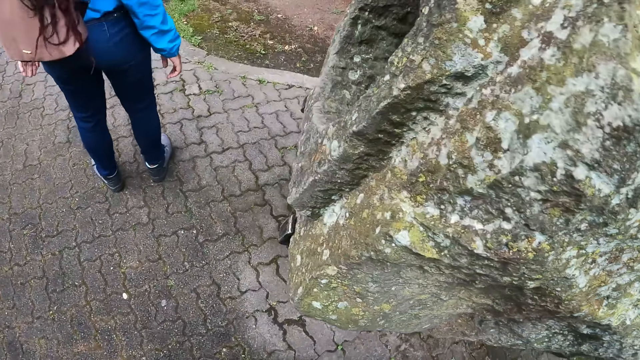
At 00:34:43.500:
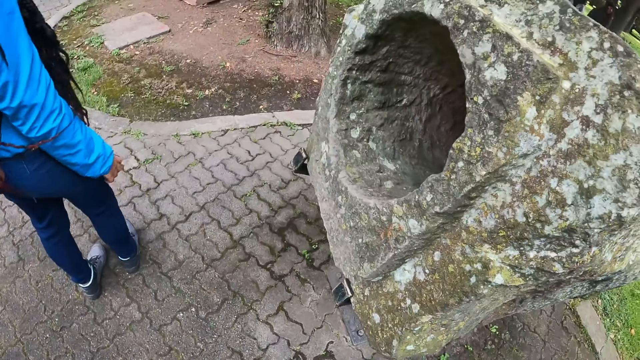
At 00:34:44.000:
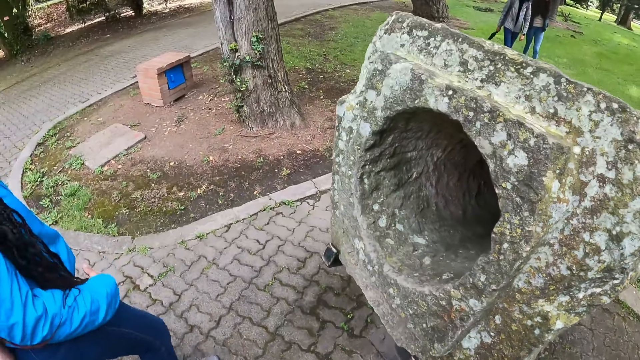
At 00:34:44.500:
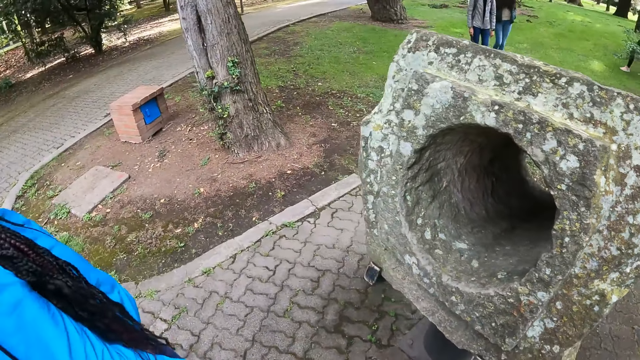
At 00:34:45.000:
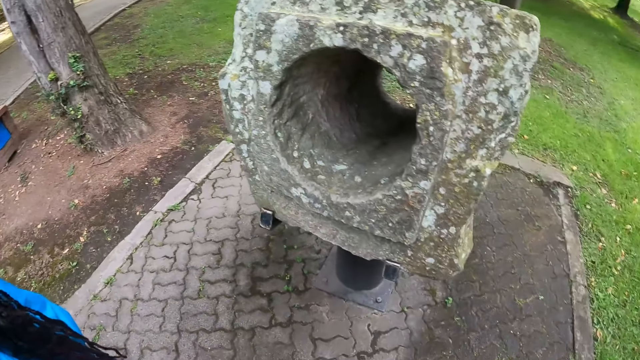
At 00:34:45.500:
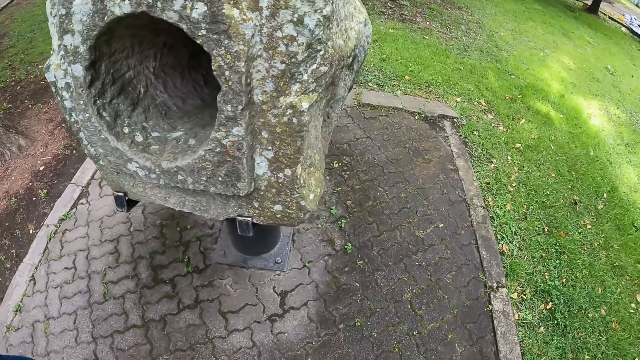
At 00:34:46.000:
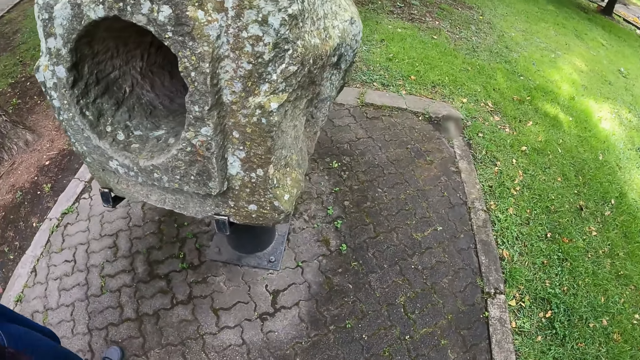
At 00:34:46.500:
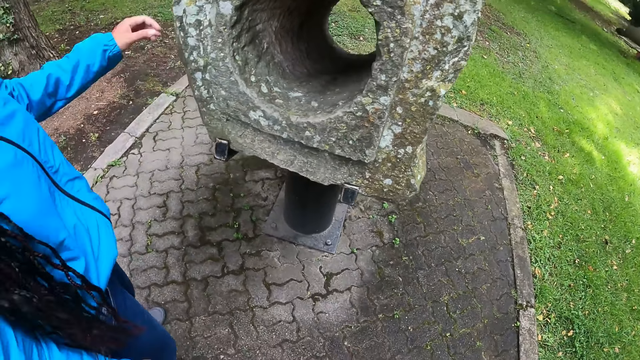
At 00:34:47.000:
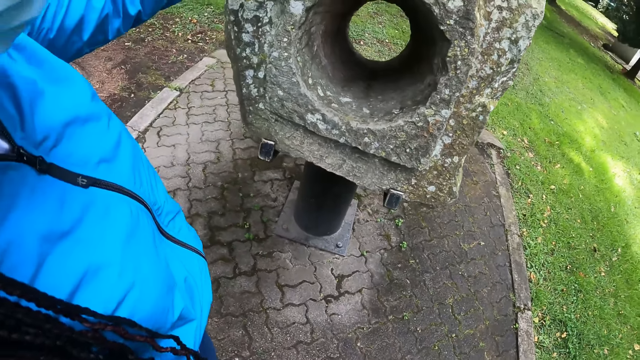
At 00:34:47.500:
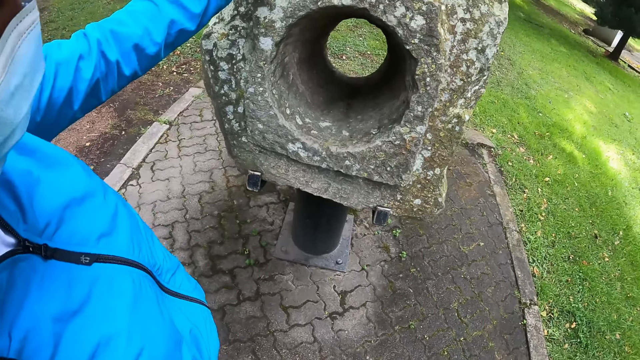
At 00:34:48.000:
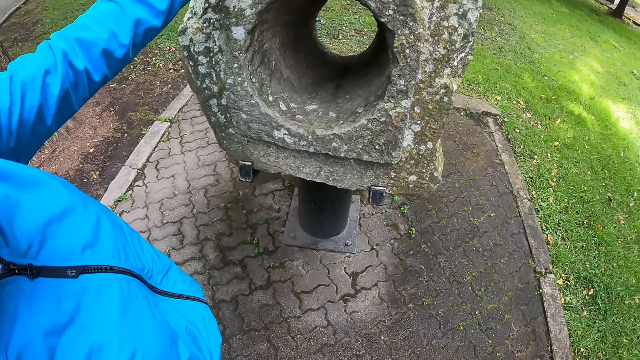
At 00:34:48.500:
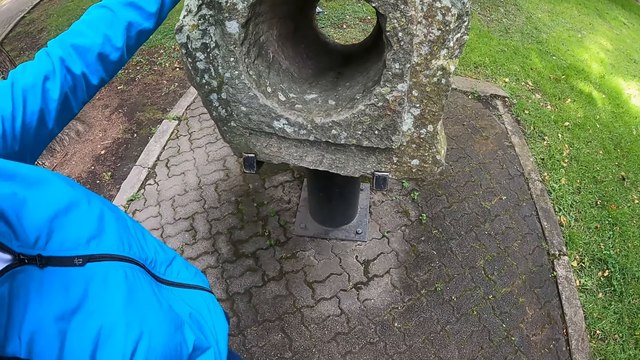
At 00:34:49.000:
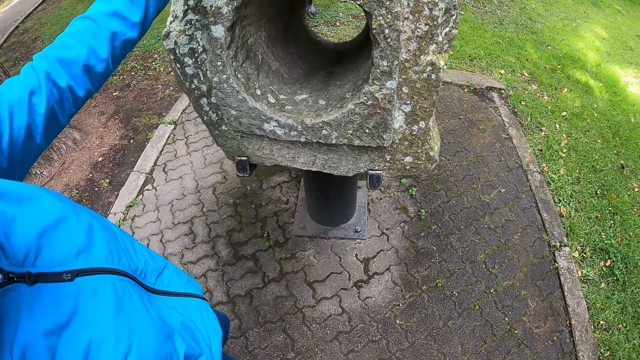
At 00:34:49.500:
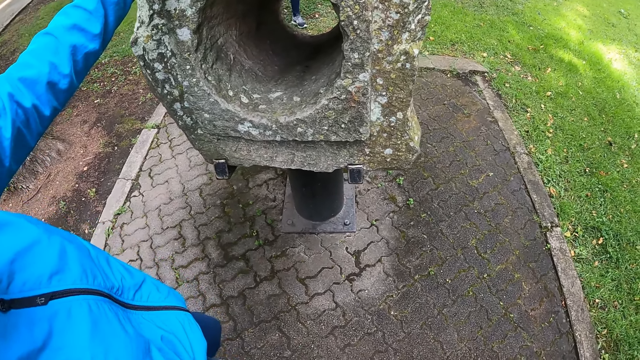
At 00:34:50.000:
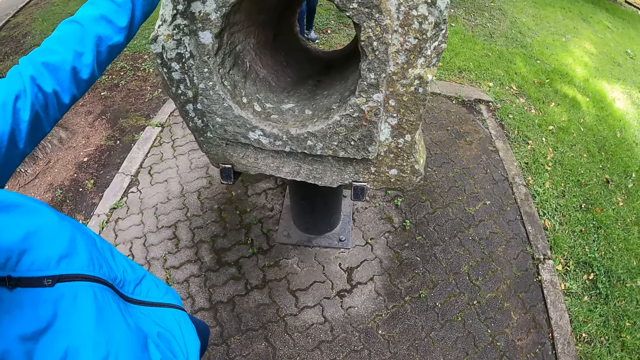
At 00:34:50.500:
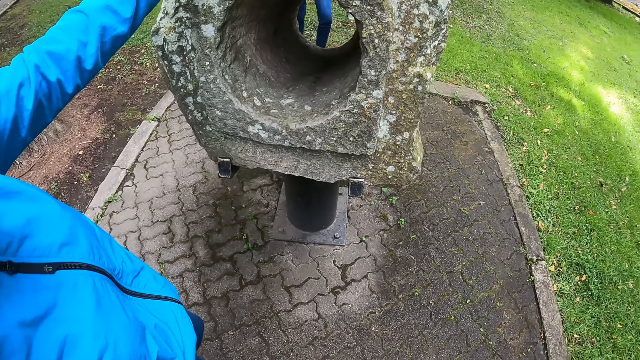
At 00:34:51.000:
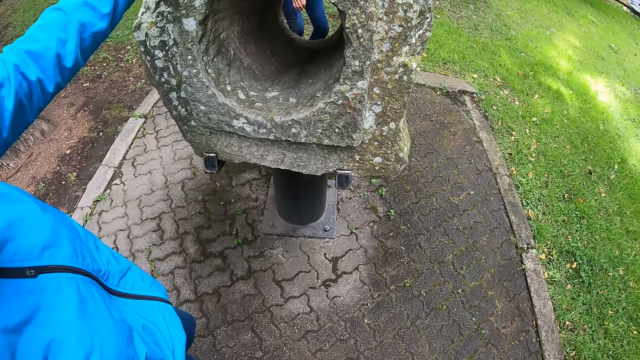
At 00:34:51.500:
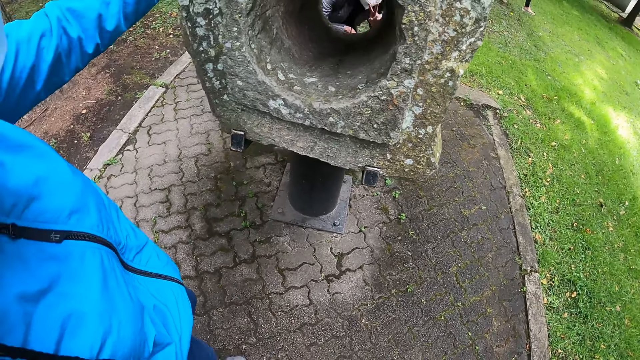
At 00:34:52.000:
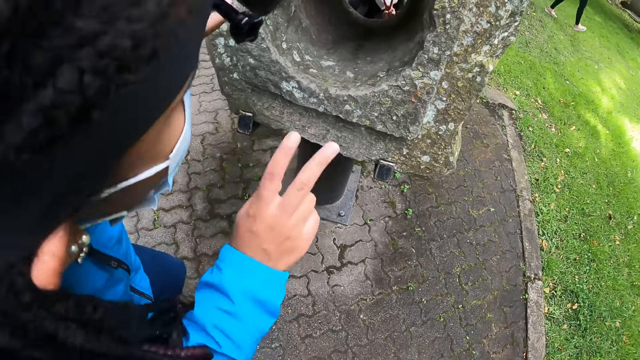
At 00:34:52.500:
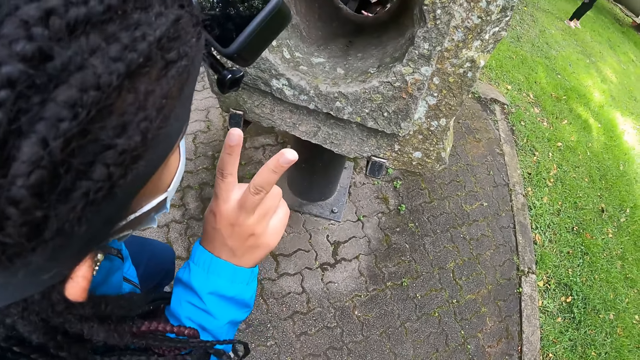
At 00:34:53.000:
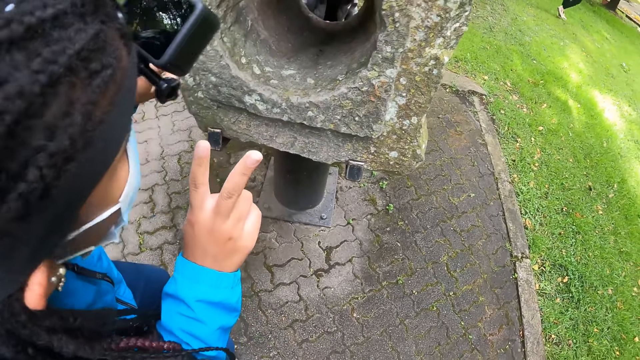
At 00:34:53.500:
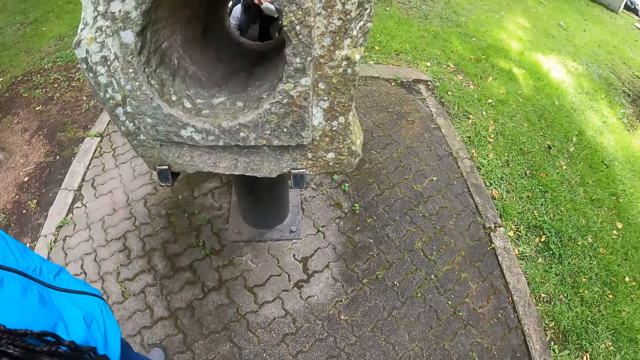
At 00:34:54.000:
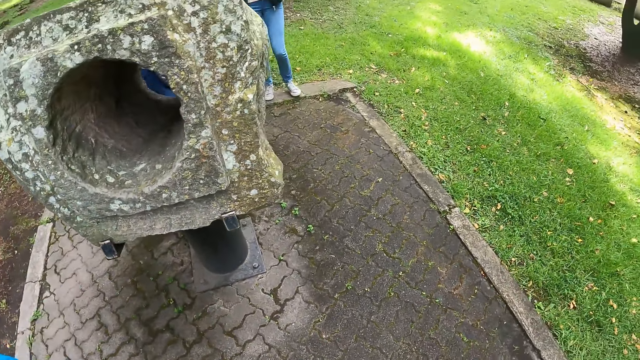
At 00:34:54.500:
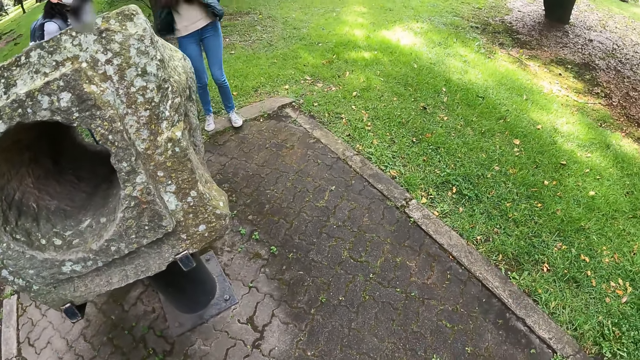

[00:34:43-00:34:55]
The camera wearer looks at the stone monument. A woman places her left hand on the rock.

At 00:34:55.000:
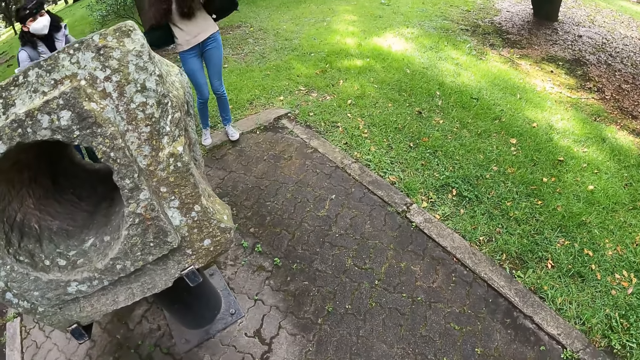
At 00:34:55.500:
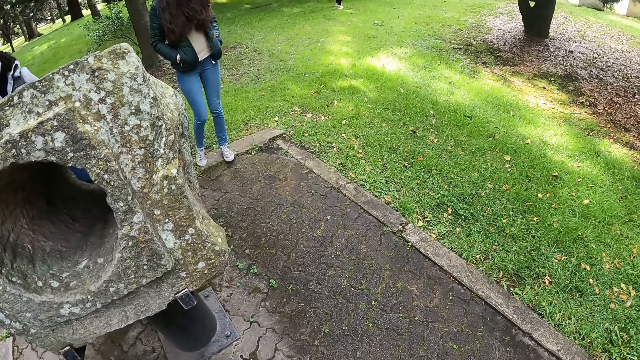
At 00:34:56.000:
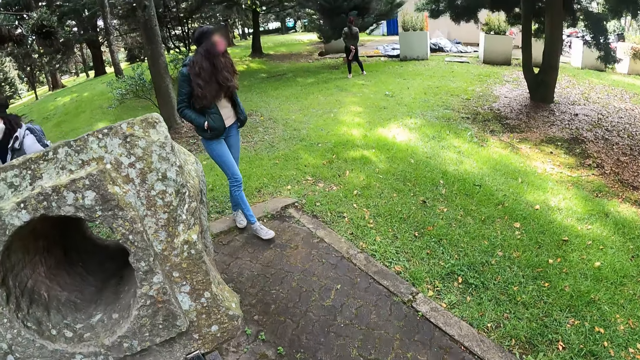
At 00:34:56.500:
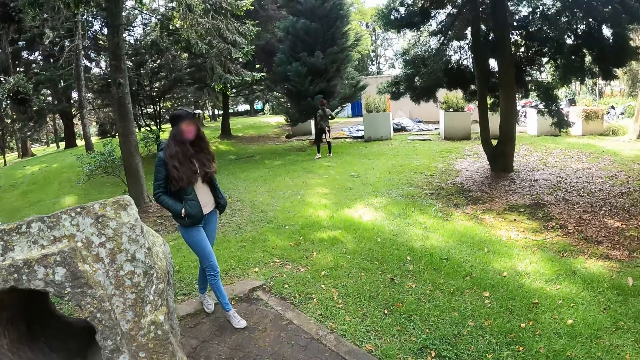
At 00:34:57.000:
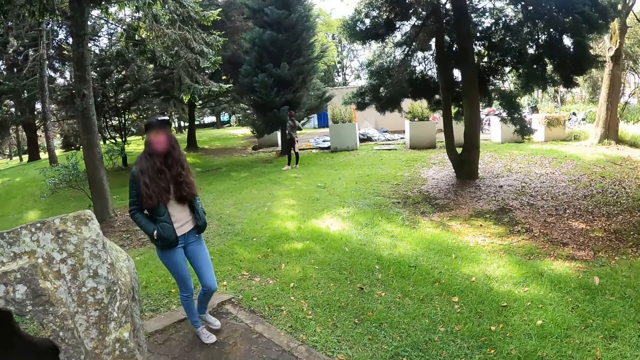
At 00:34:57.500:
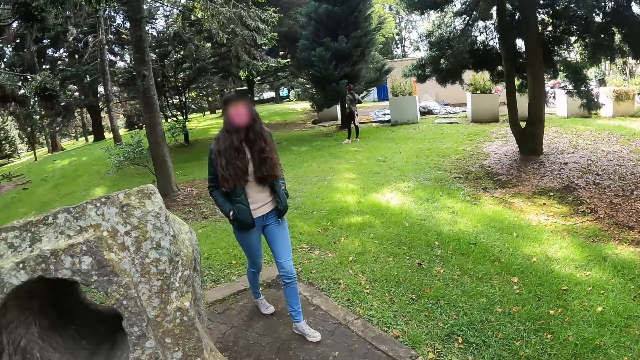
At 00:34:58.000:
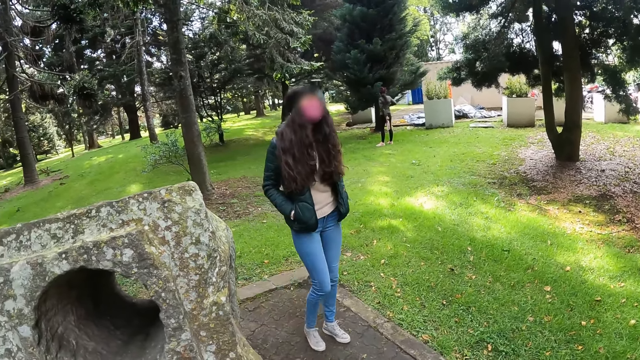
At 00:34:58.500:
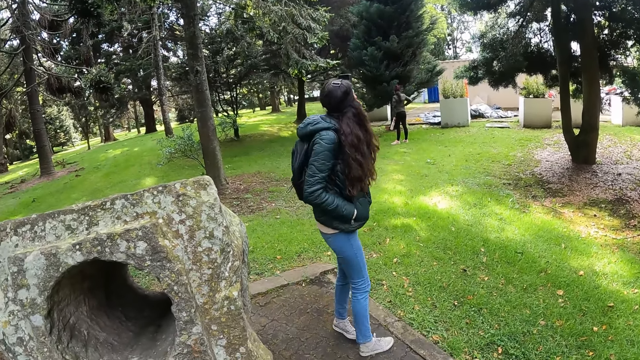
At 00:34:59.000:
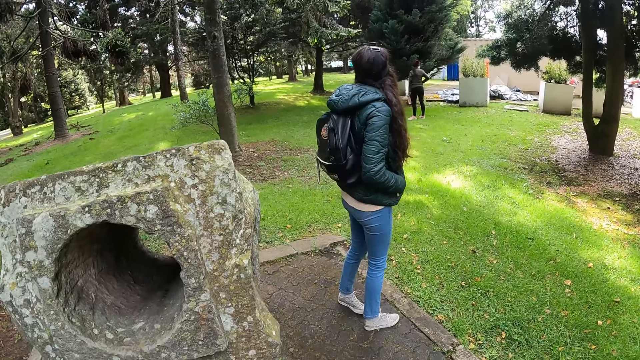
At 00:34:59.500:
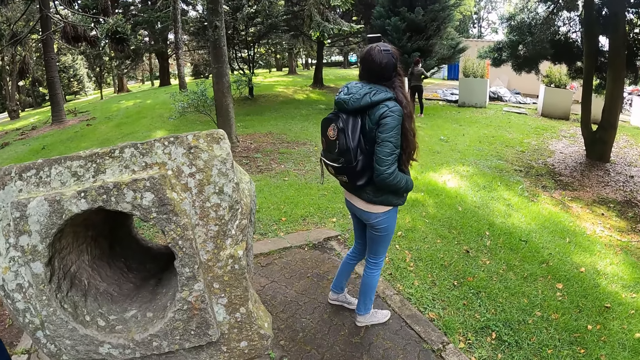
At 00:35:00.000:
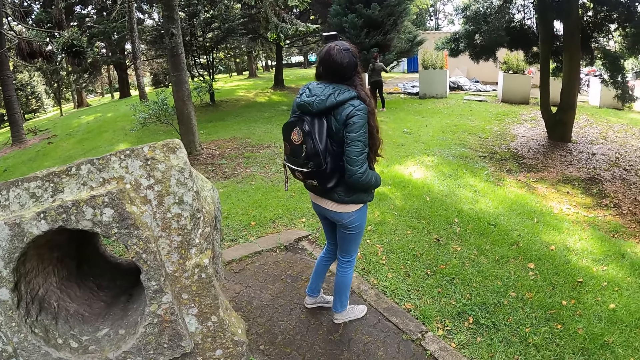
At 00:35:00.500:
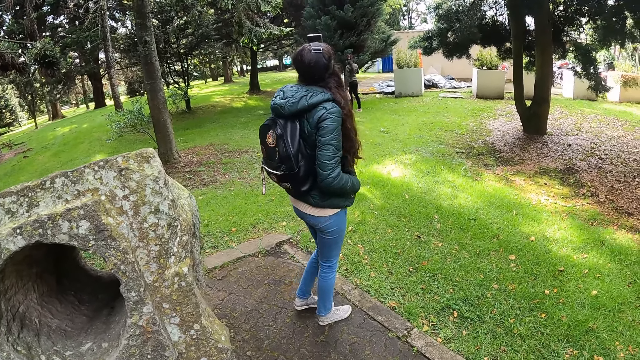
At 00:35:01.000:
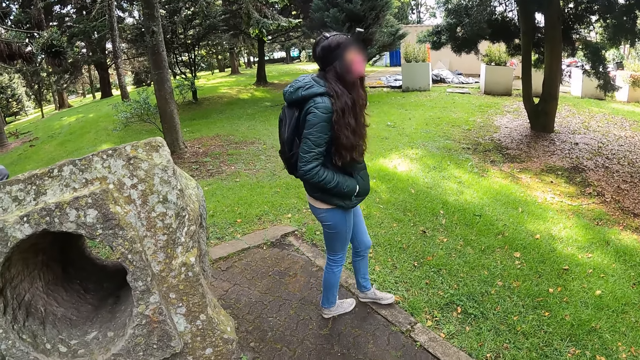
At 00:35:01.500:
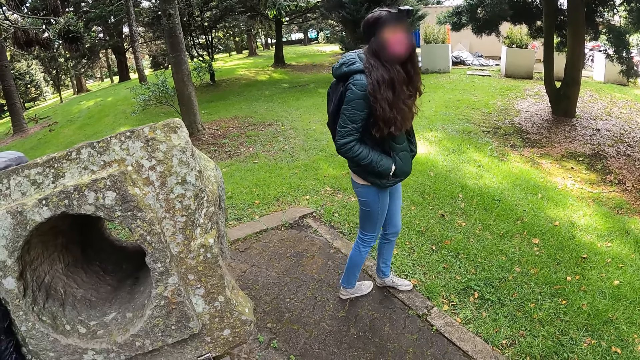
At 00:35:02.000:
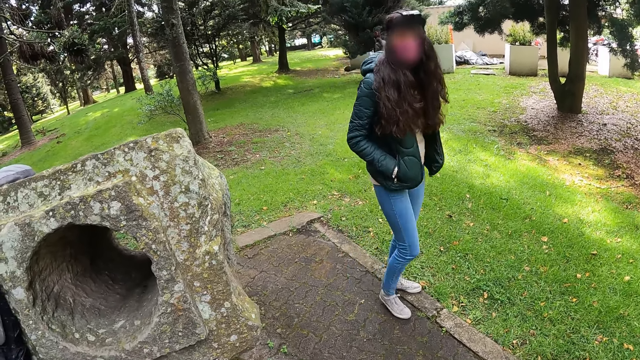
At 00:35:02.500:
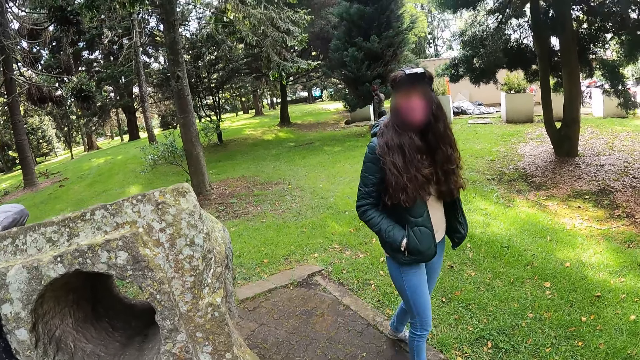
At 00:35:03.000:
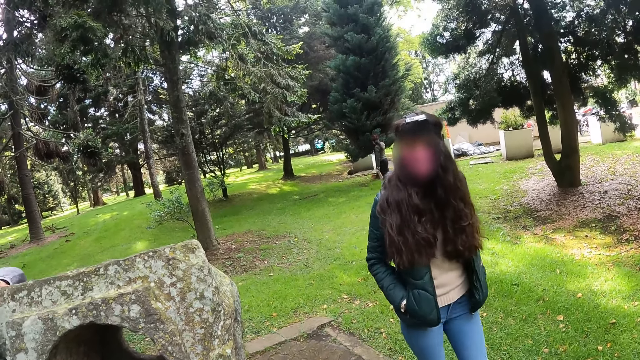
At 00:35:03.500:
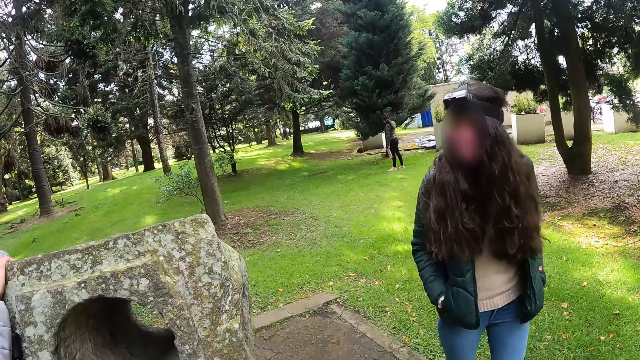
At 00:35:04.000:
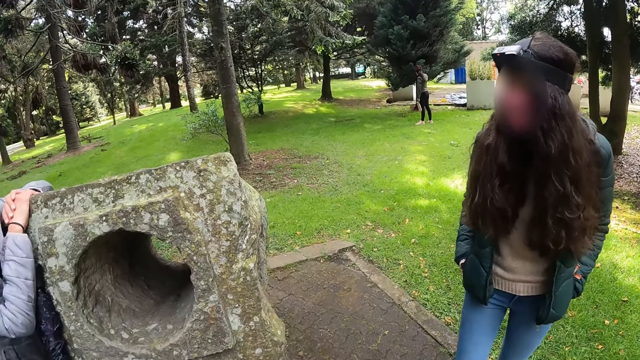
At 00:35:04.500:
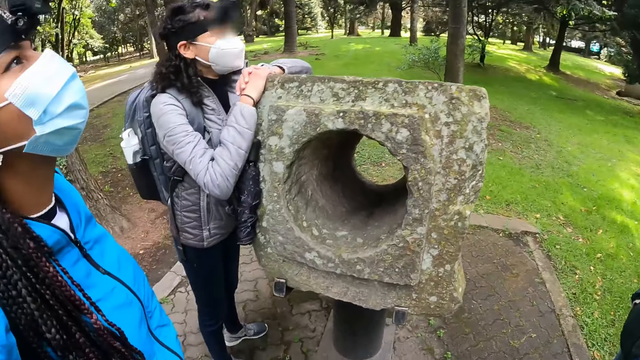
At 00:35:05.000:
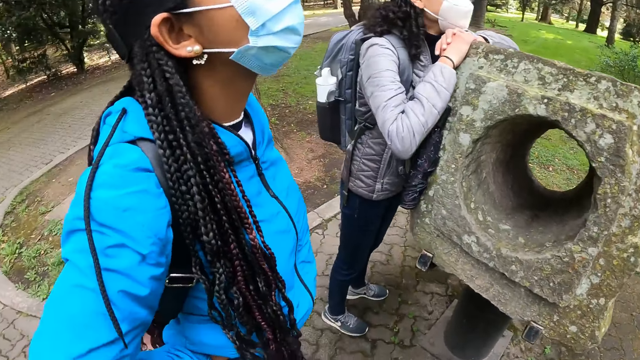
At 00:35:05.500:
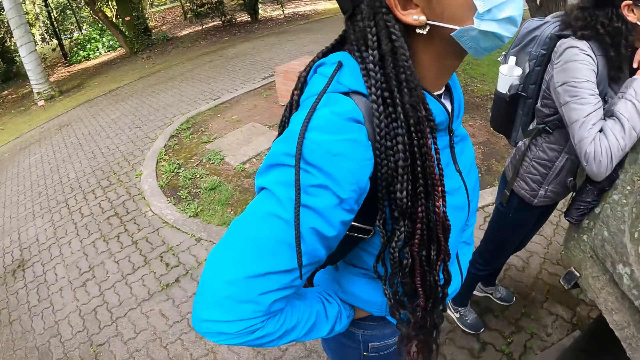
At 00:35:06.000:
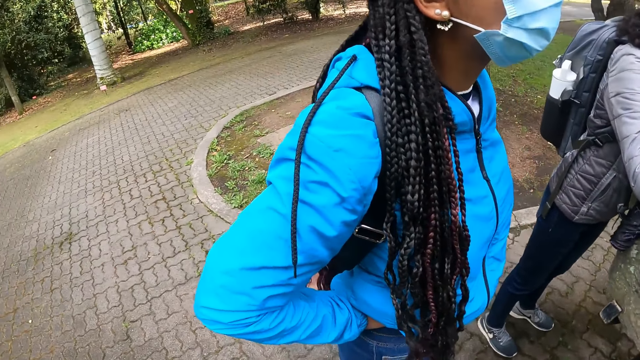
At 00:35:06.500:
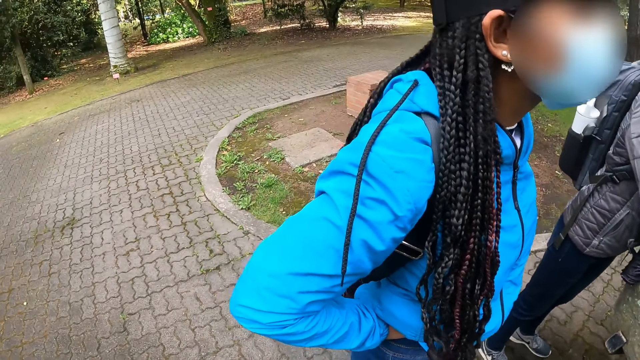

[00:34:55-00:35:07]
The camera wearer looks around.
